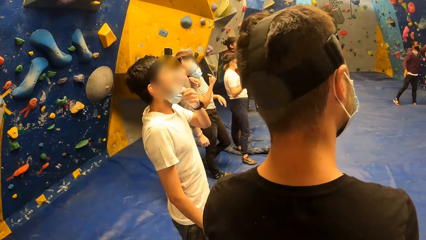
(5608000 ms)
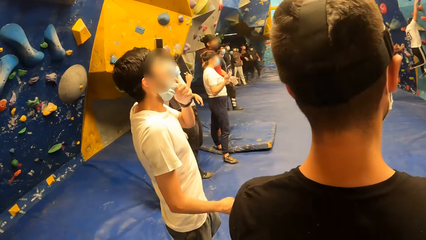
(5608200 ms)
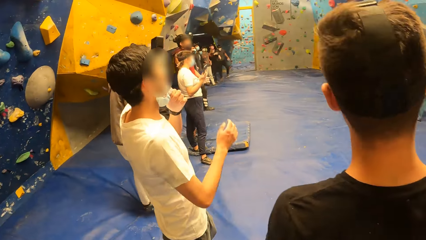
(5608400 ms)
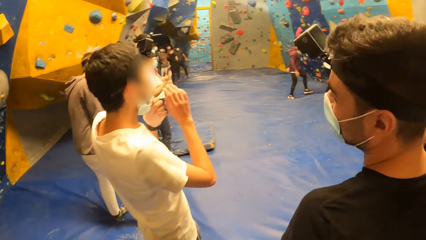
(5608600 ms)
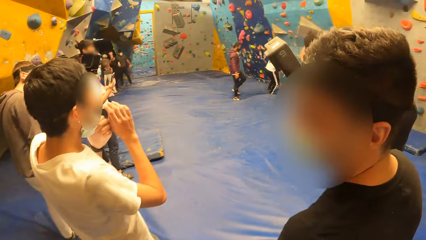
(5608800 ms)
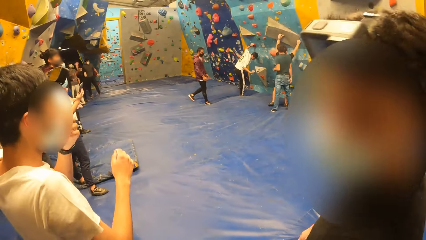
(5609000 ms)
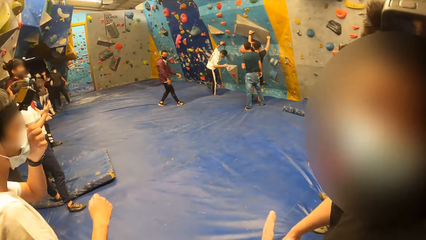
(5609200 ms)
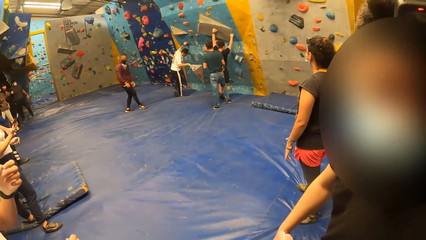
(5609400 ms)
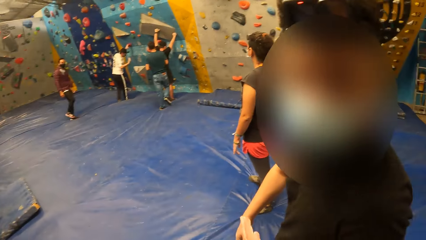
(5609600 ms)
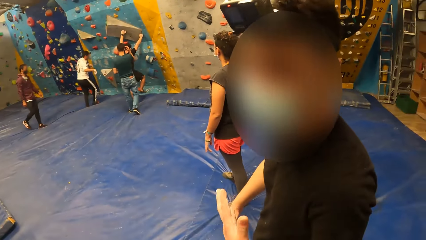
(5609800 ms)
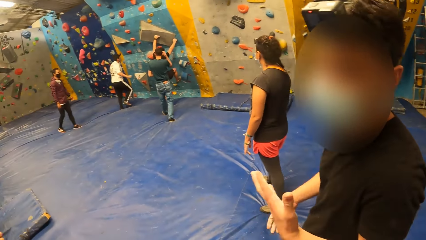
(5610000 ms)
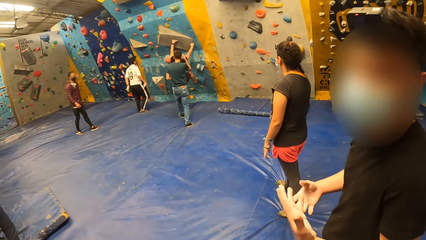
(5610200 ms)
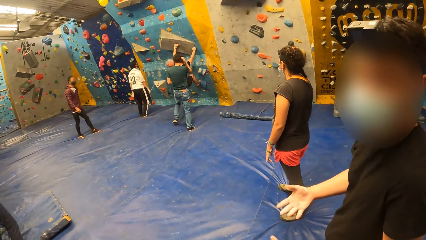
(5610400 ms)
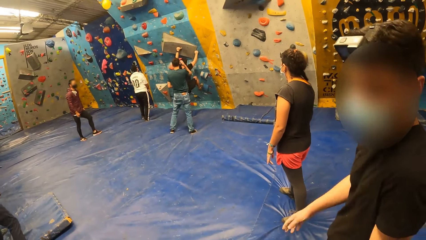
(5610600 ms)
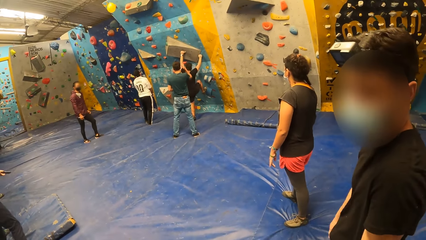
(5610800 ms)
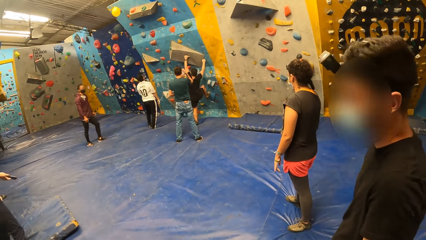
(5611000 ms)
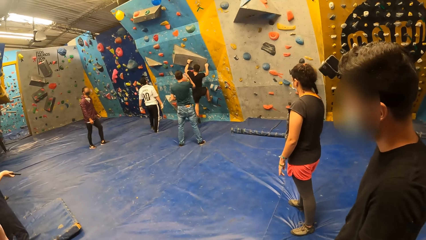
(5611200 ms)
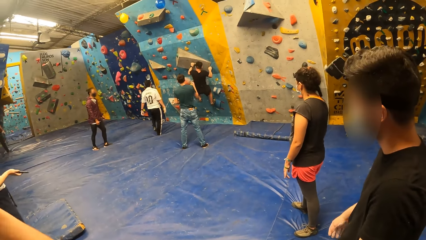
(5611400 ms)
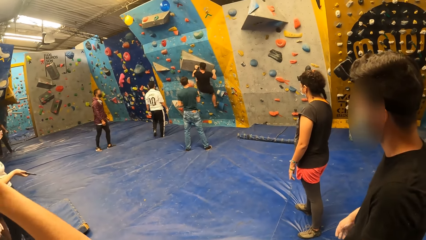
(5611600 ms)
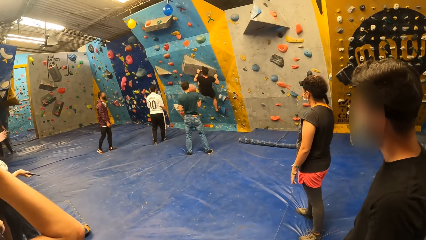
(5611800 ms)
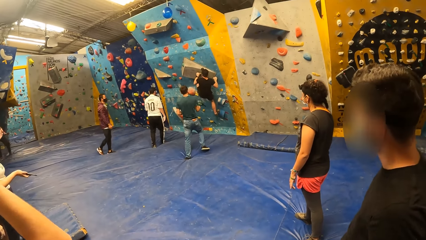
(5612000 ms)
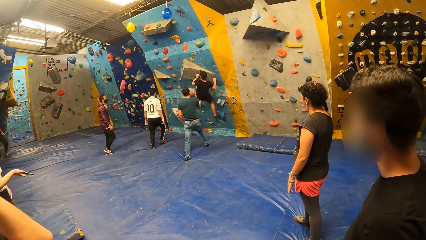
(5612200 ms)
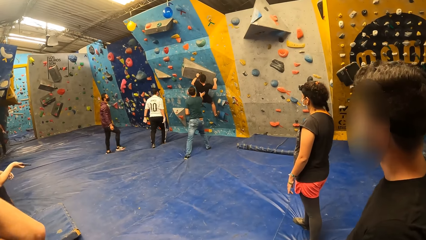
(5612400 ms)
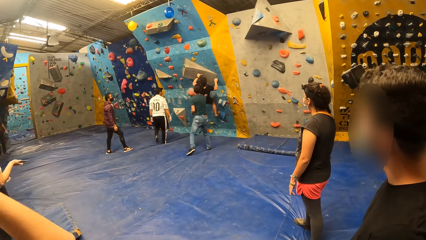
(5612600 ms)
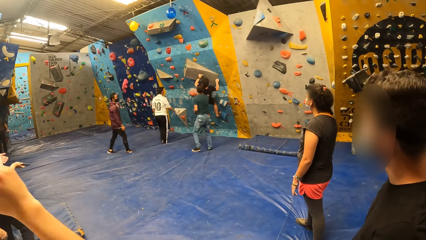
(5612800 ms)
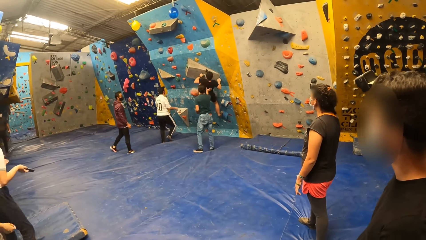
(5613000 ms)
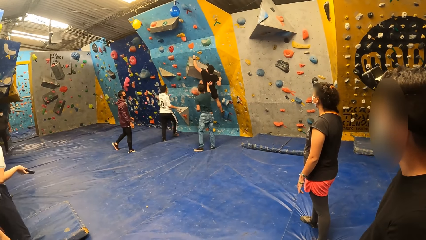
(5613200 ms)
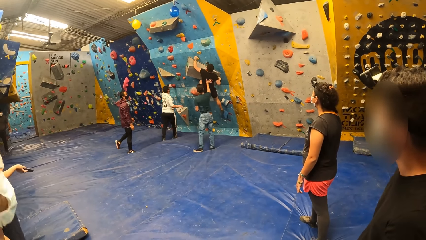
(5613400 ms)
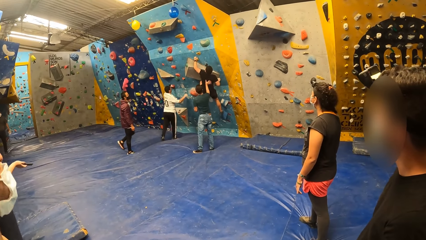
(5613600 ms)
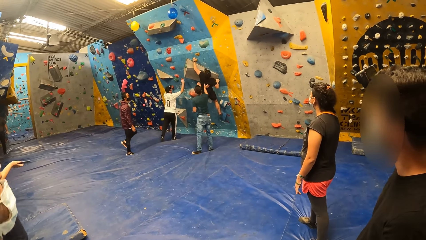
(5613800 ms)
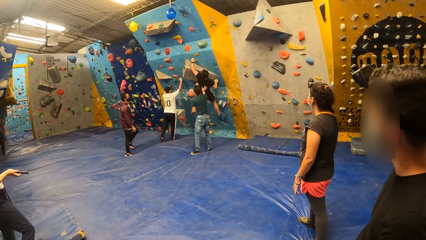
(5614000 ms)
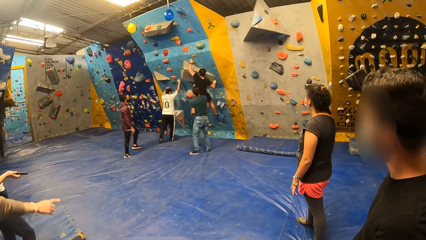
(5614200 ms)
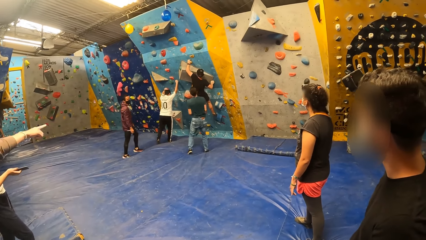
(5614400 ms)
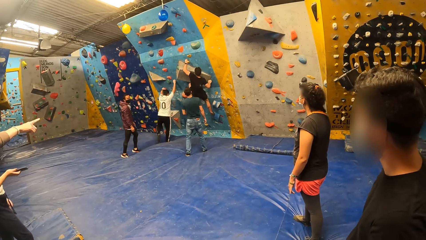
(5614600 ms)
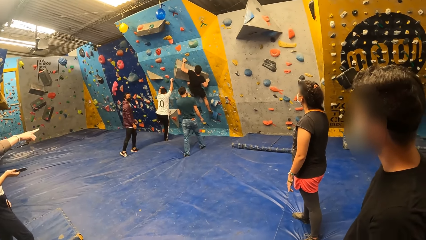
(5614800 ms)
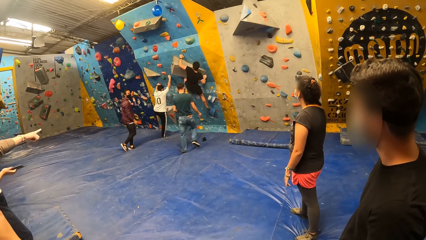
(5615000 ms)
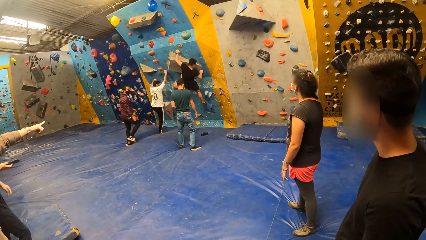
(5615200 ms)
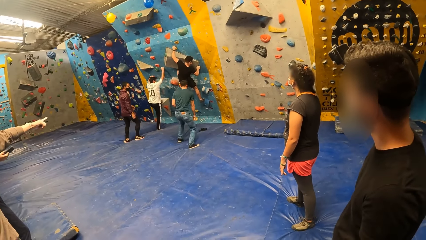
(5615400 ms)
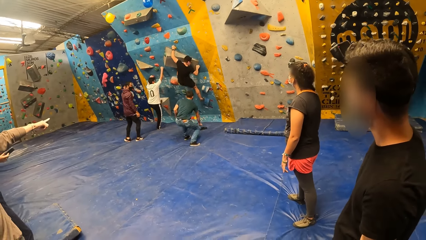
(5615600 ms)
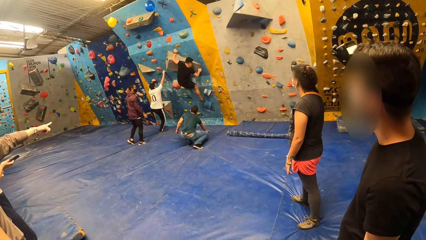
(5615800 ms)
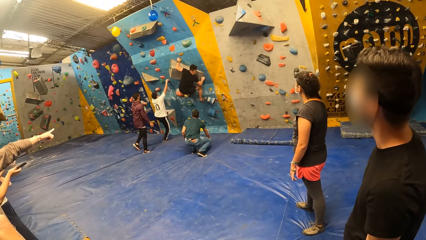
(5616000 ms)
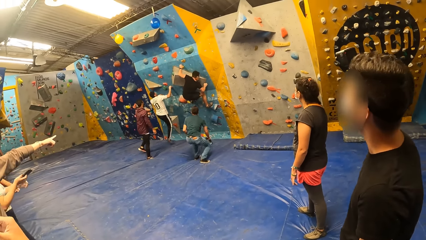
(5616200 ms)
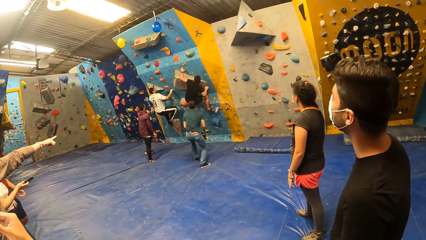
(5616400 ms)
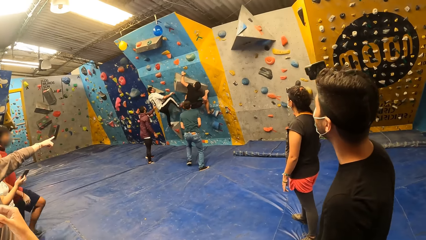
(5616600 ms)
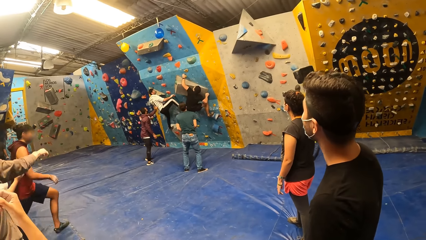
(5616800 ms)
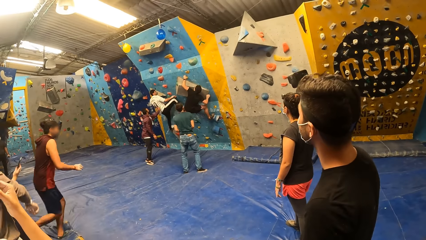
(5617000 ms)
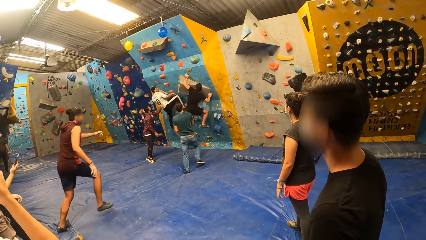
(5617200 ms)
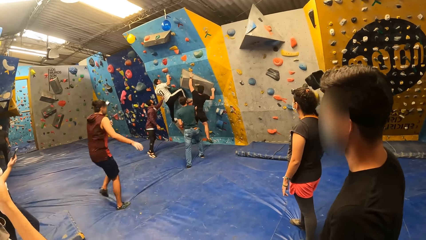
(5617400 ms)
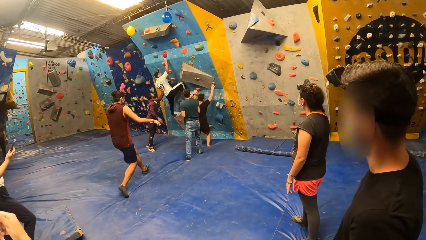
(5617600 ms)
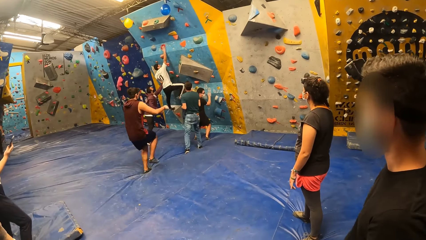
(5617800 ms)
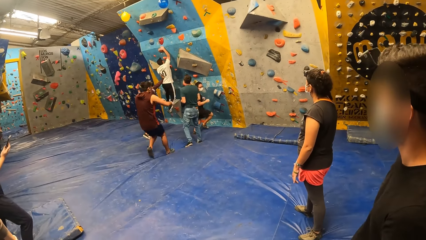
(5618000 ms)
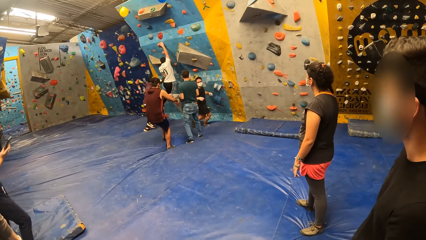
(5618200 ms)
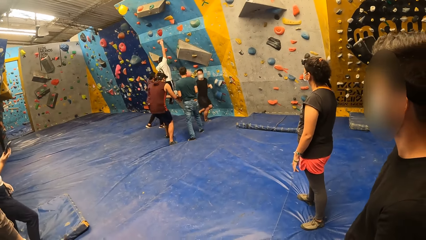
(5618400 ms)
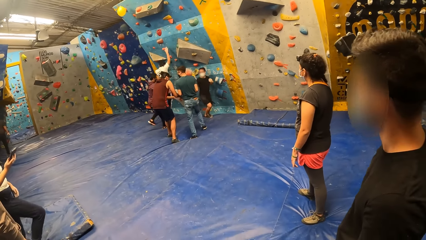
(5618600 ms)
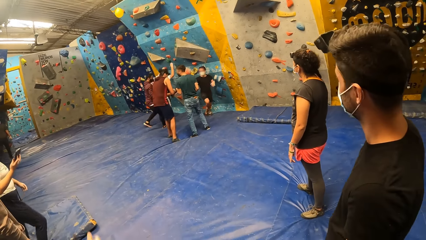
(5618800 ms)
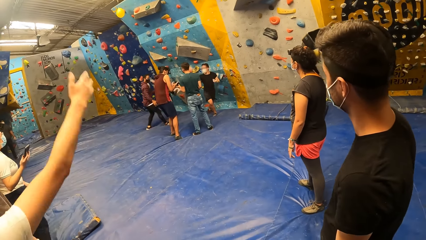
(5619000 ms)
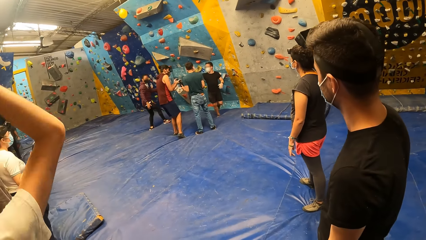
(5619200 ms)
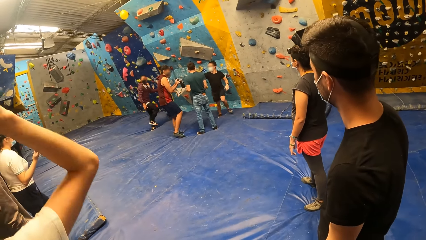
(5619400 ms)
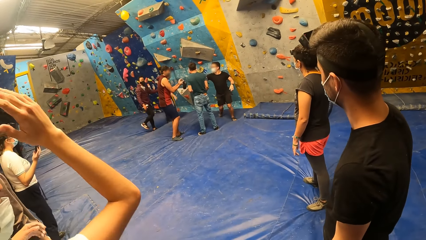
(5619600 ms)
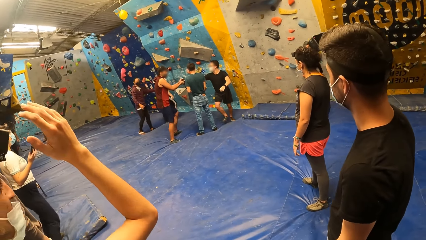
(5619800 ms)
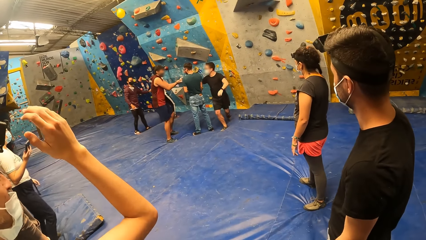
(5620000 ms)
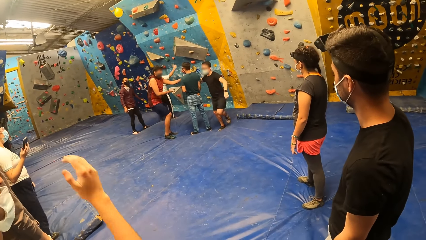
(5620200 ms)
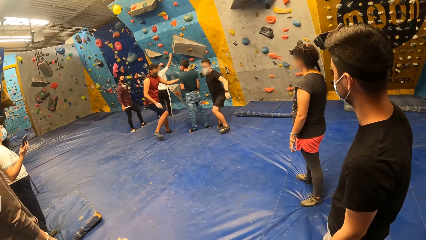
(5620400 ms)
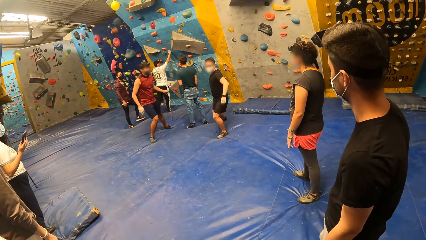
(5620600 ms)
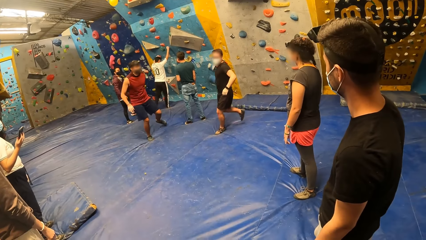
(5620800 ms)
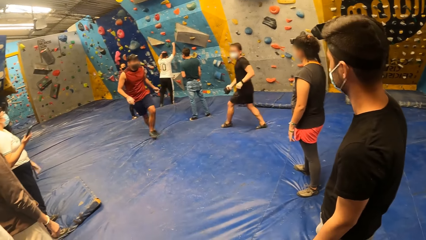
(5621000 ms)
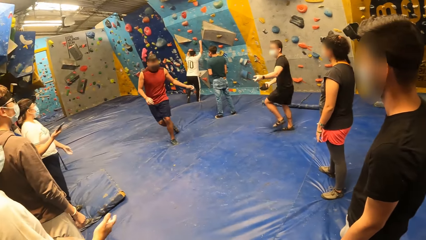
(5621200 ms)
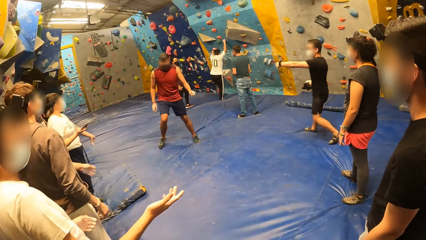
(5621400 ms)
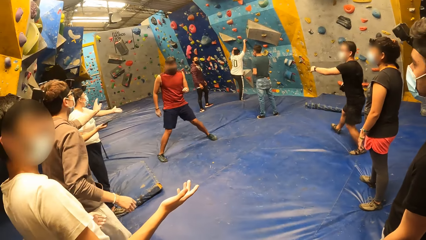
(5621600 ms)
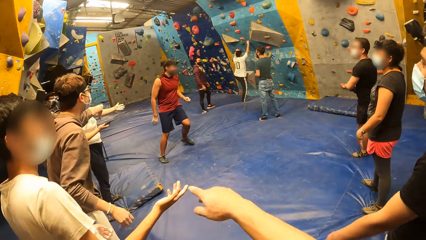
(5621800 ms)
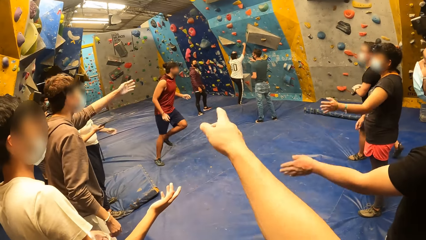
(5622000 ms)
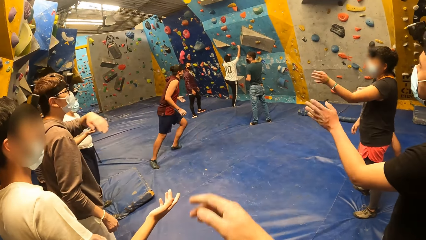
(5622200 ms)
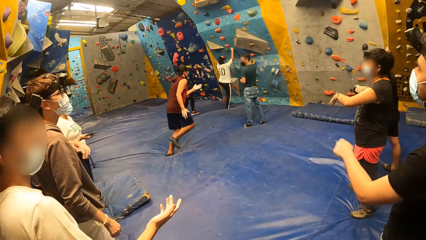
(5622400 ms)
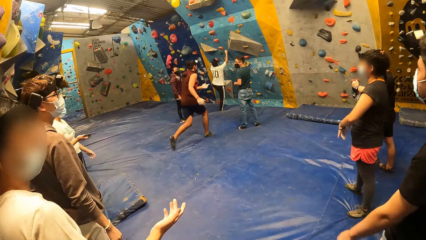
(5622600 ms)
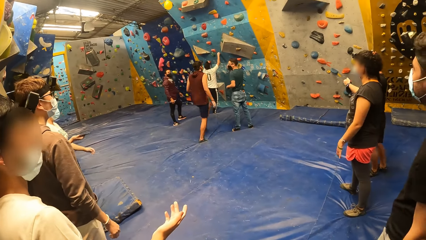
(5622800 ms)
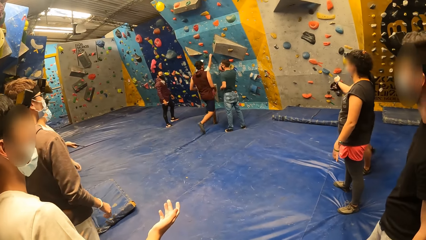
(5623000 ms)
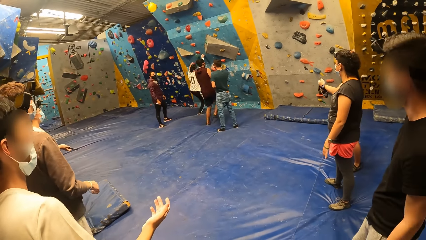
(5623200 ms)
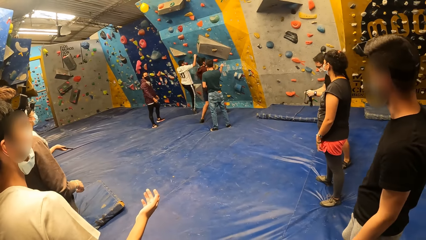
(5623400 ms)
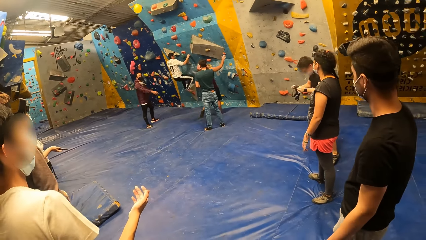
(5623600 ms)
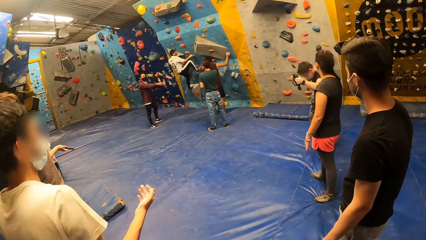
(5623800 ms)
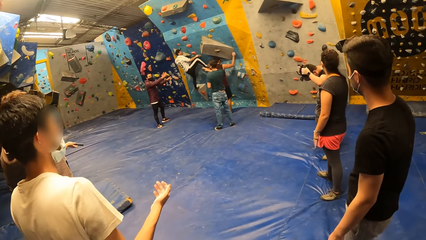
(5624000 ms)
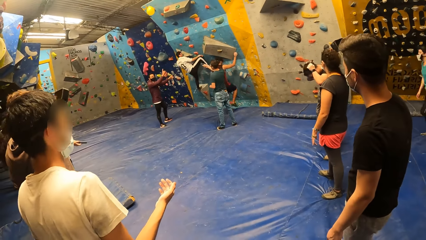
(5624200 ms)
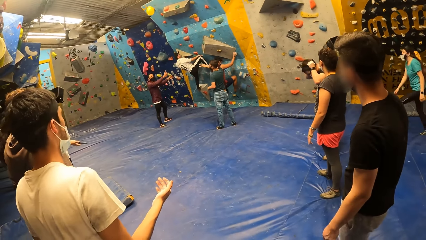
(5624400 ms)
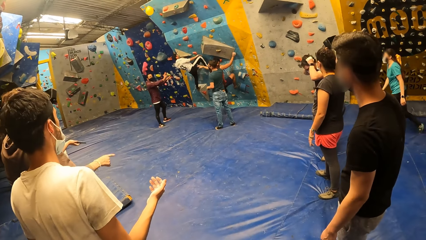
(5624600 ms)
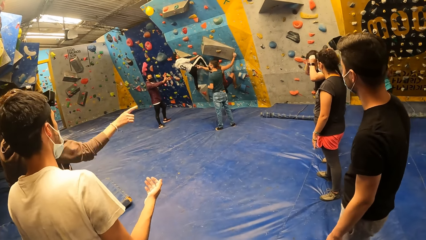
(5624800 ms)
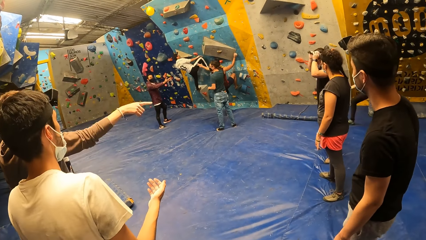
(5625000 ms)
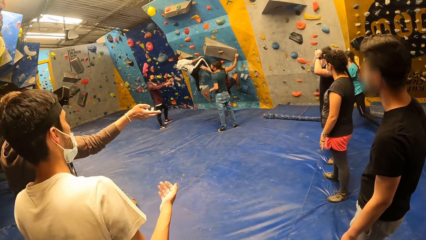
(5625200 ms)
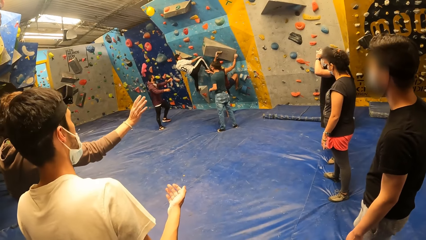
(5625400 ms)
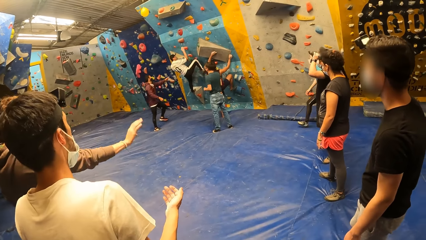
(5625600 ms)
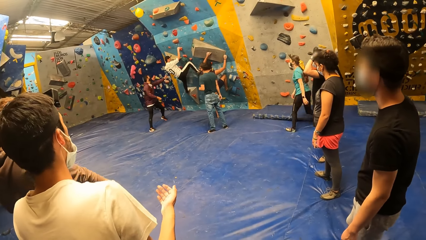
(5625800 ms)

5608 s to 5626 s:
A man jumps down from the bouldering wall on the crash pad. Another man climbs the bouldering wall with both hands. The first man holds the climbing hold with both hands and climbs the bouldering wall with both hands. A third man picks up a camera on the crash pad with his right hand. The second man jumps down from the bouldering wall on the crash pad. A fourth man collects the camera from the third man with both hands. The first man jumps down from the bouldering wall on the crash pad. The second man collects the camera from the fourth man with his right hand. He wears the camera on his head with both hands. The fourth man climbs the bouldering wall with both hands.
